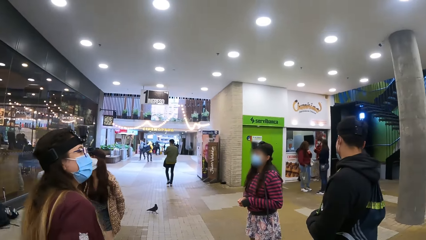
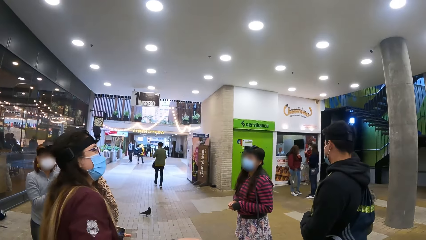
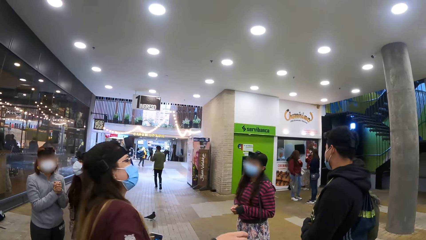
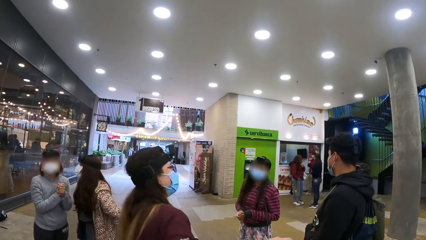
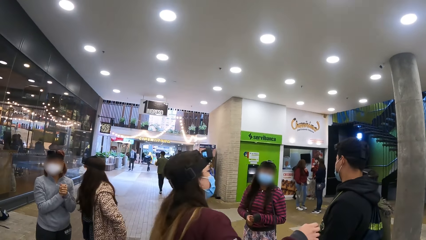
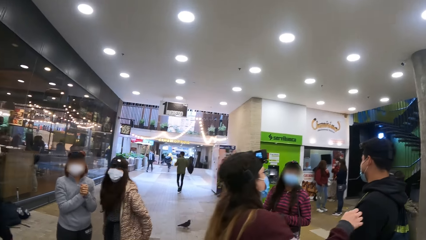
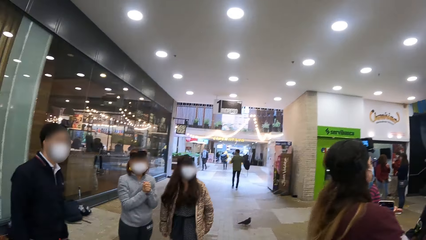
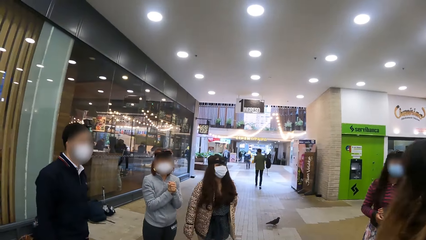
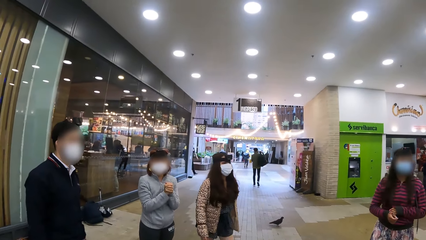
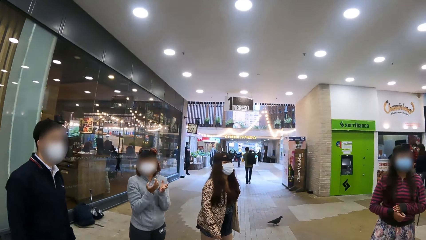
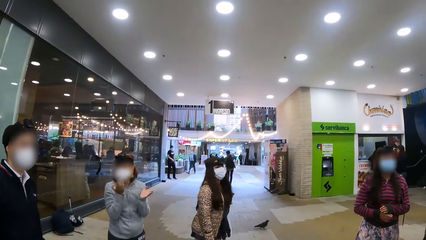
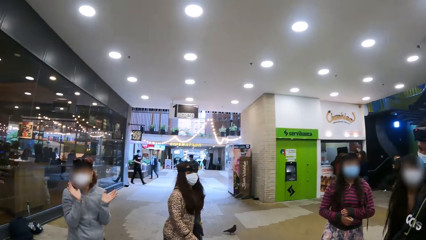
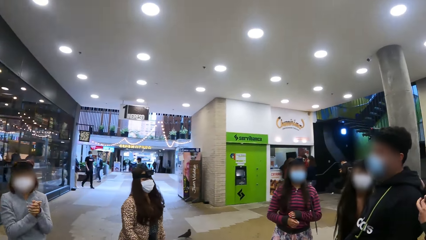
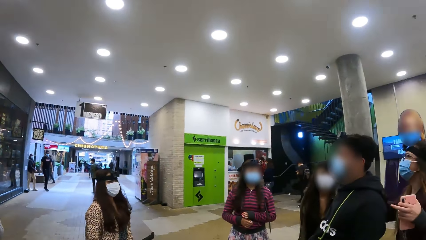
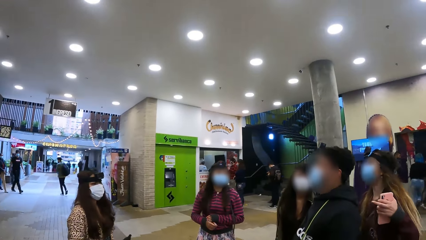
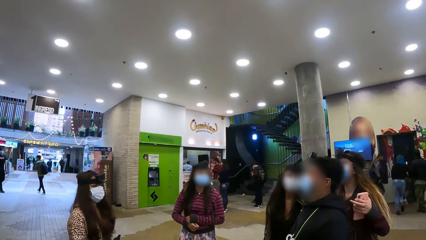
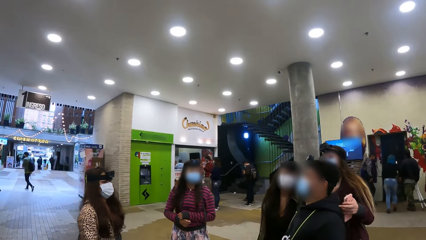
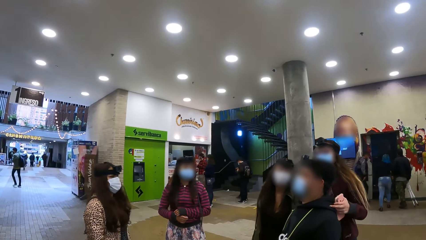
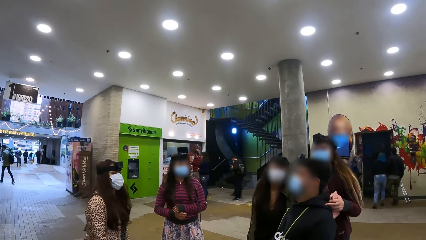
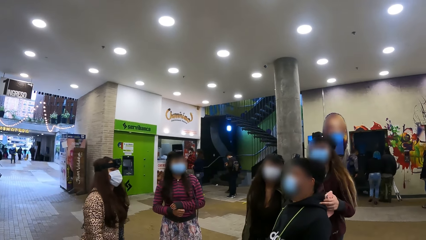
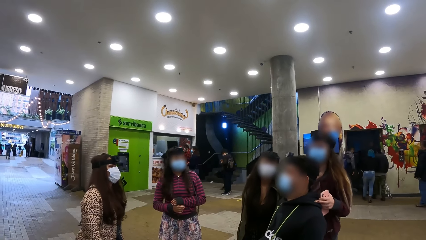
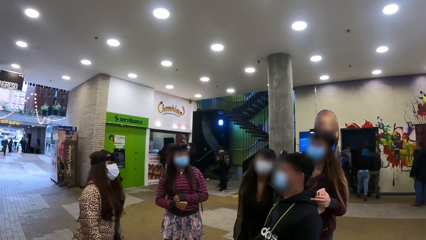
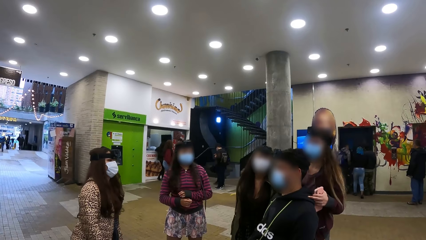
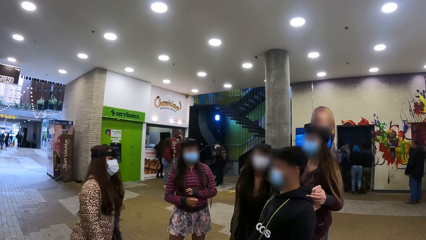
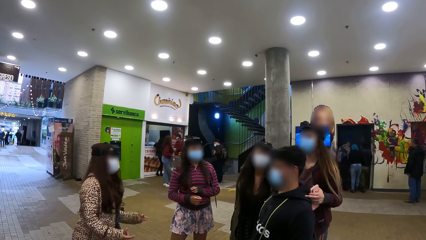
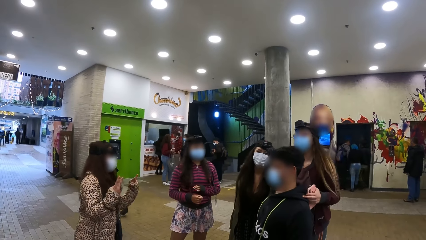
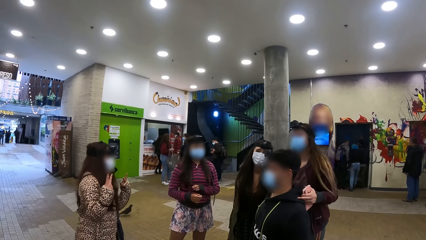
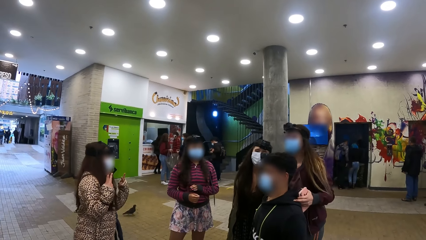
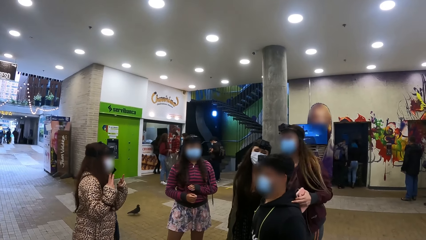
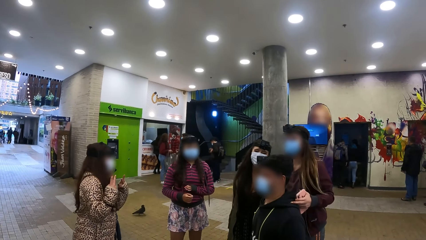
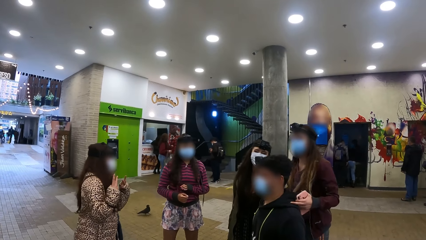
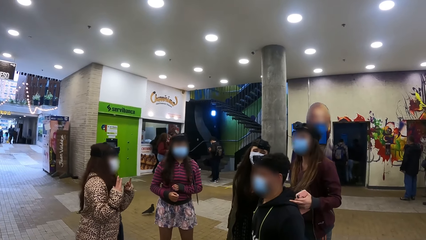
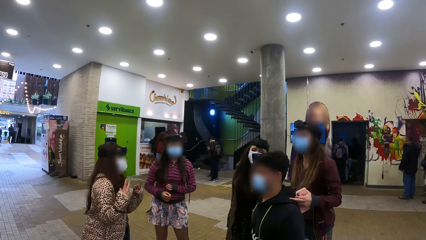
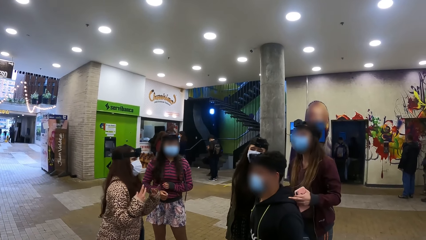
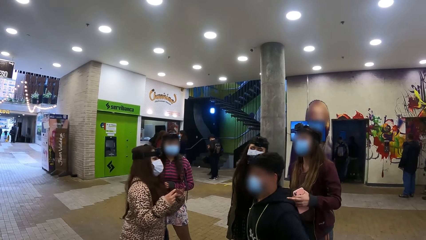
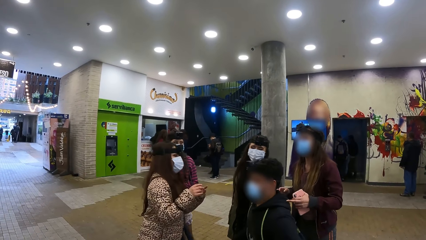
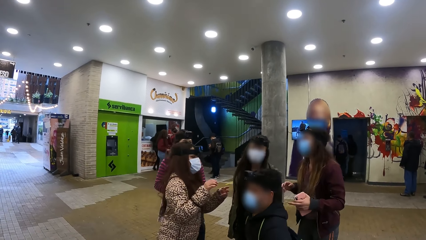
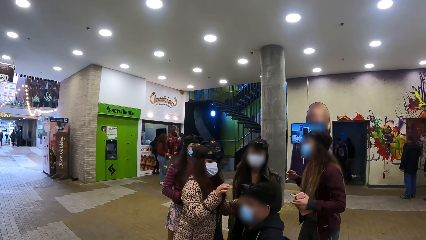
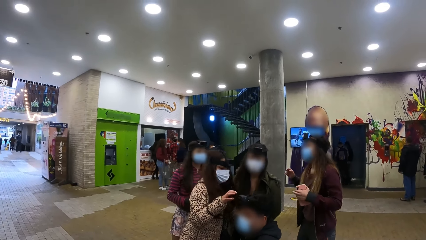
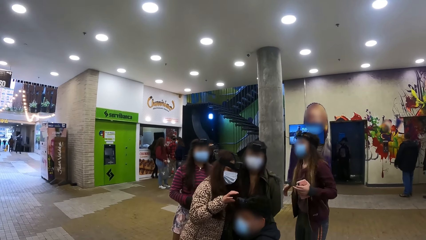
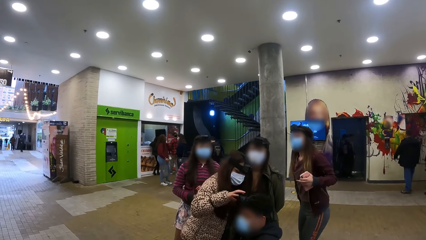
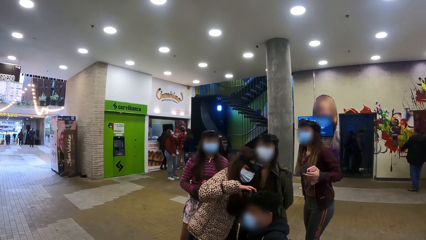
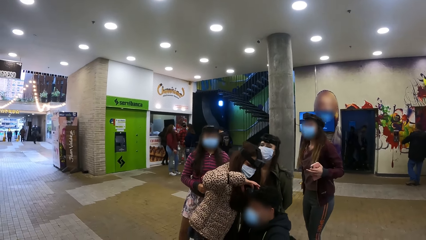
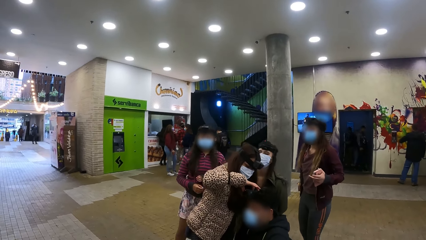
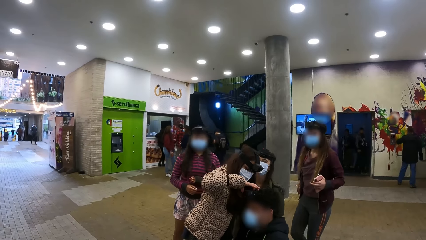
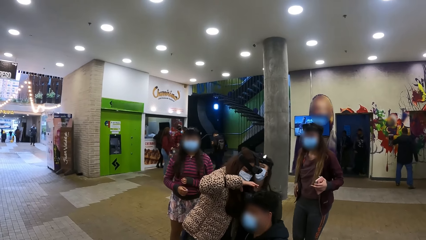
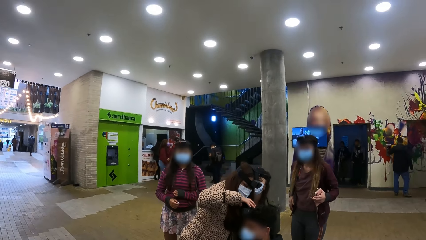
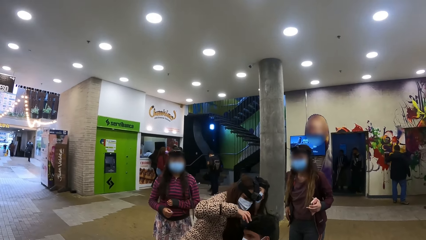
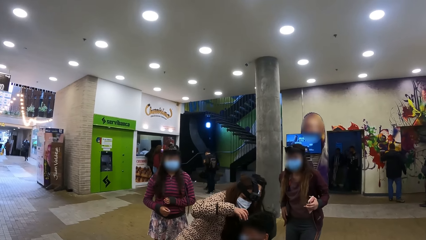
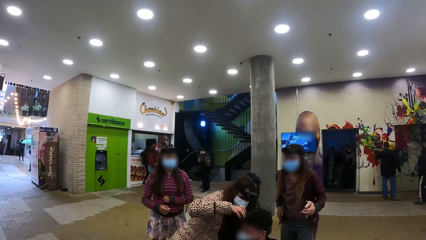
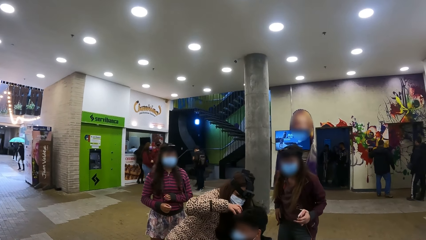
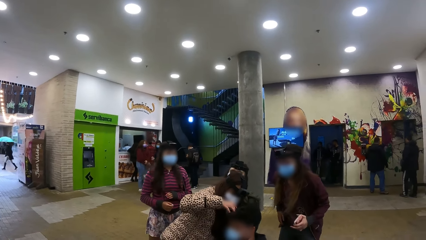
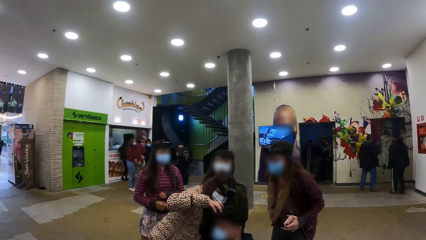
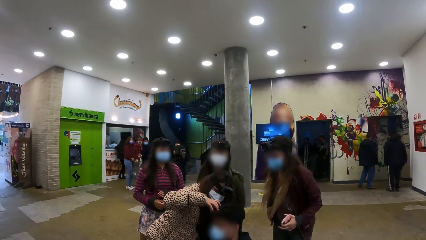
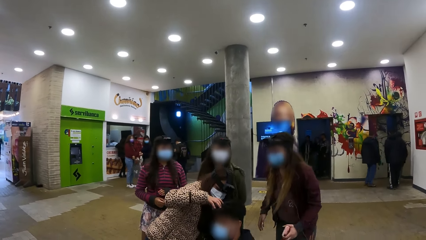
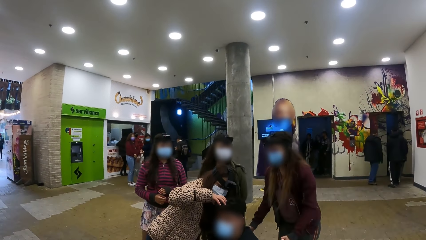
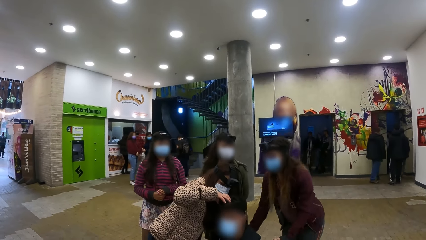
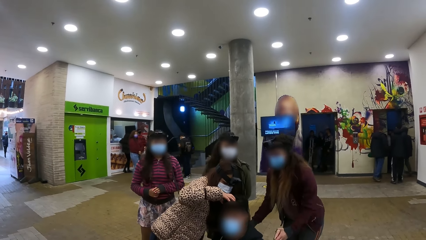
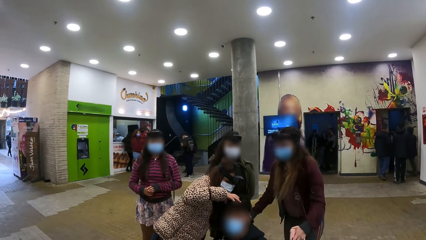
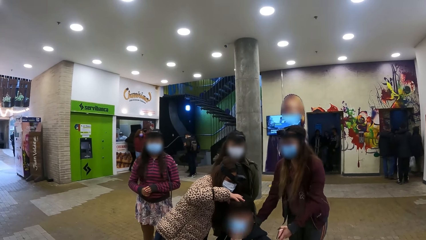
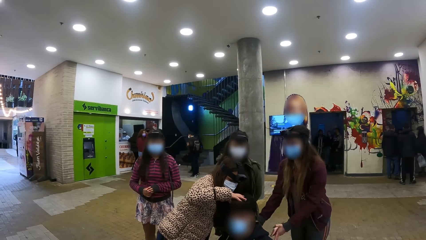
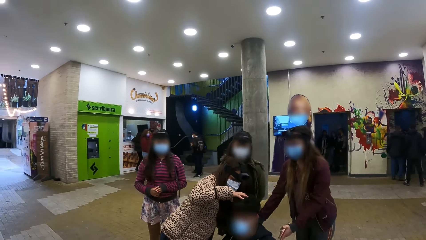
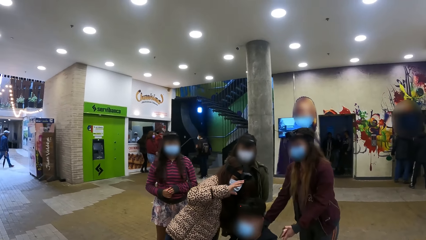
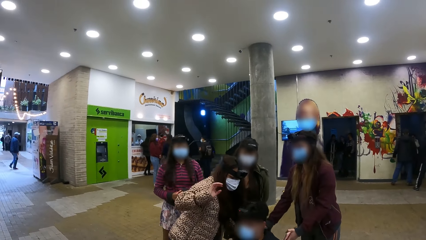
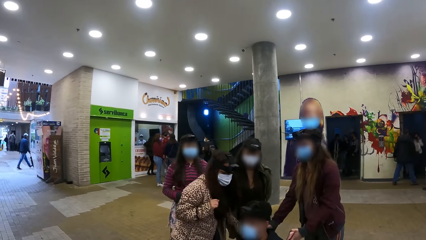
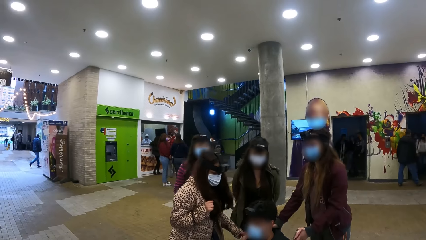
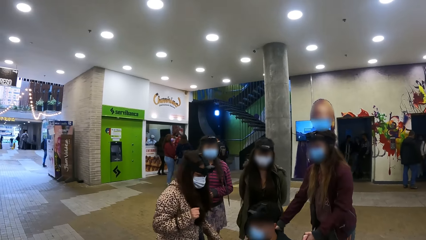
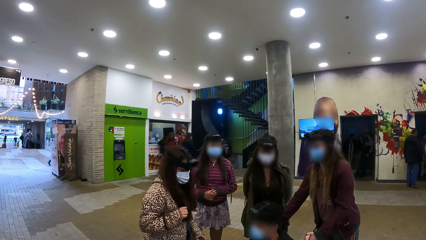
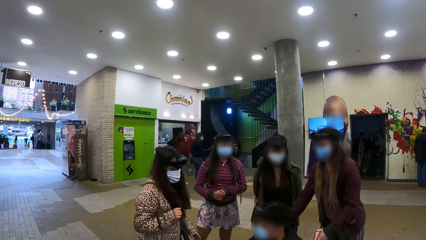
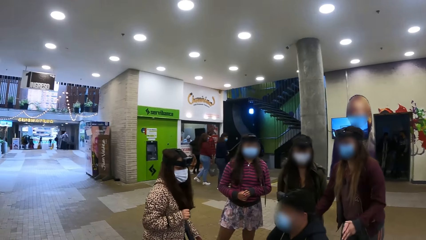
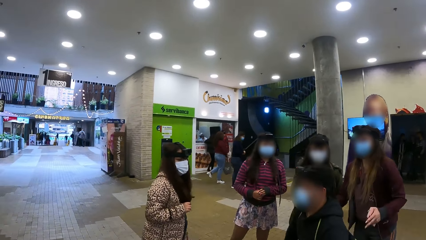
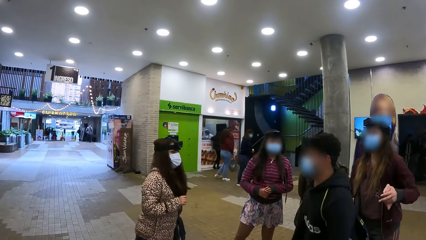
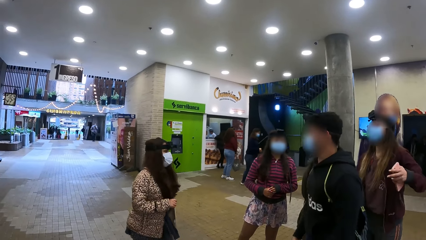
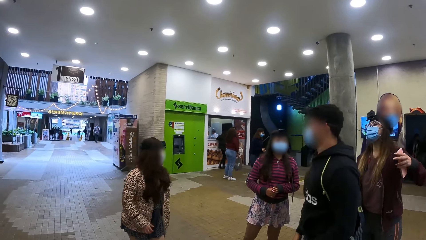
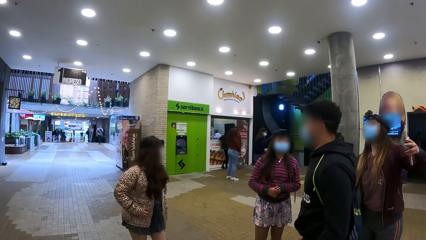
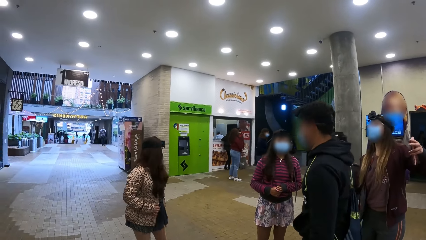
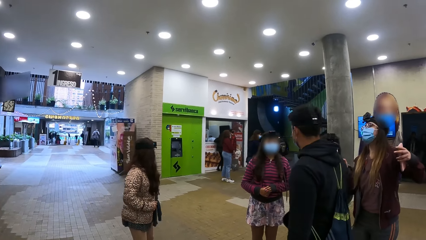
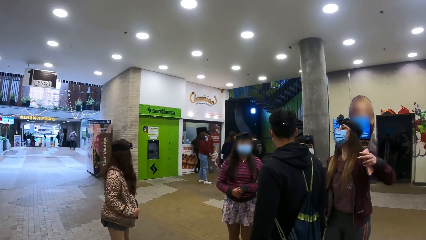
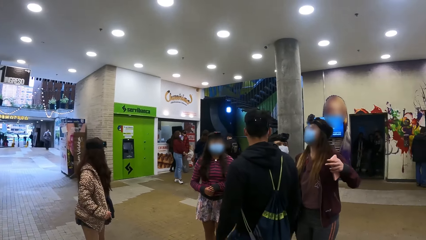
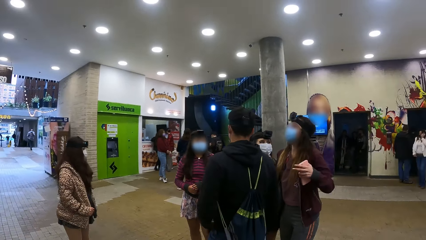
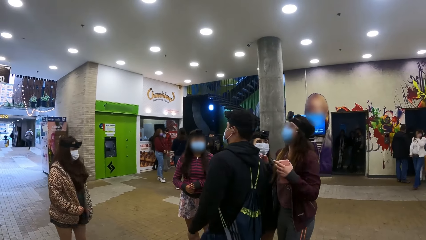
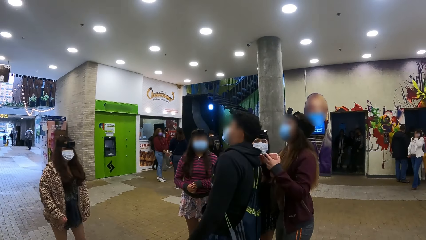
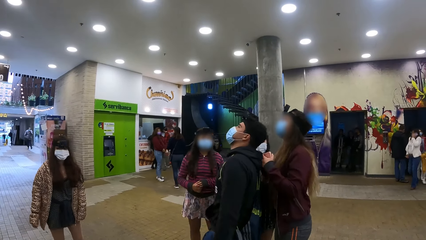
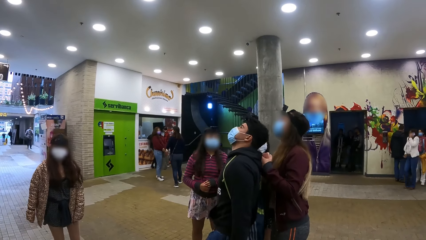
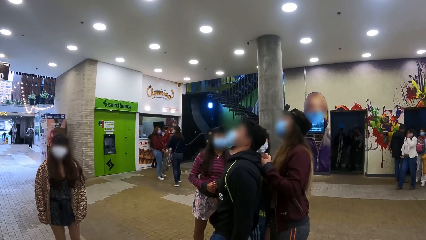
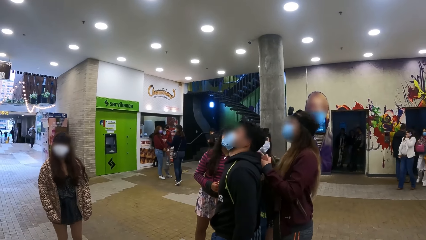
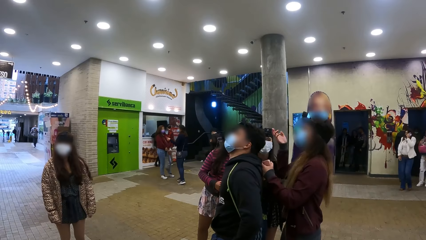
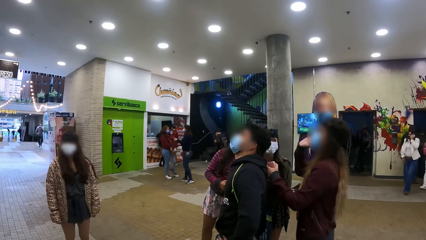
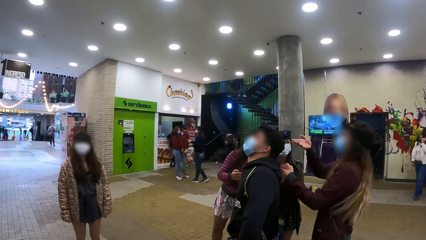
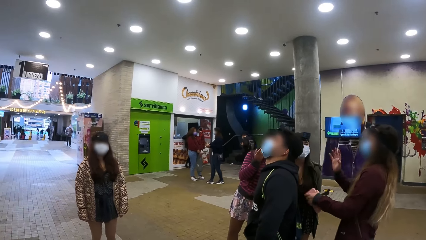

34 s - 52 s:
A woman walks around. Another woman moves her hand and touches another person's camera.
